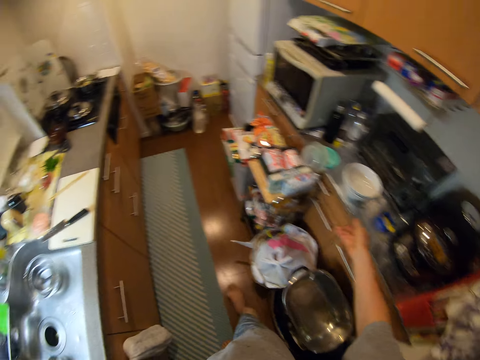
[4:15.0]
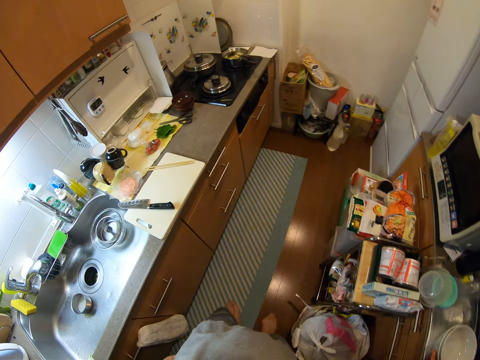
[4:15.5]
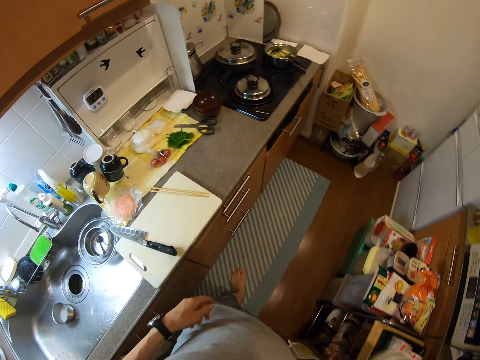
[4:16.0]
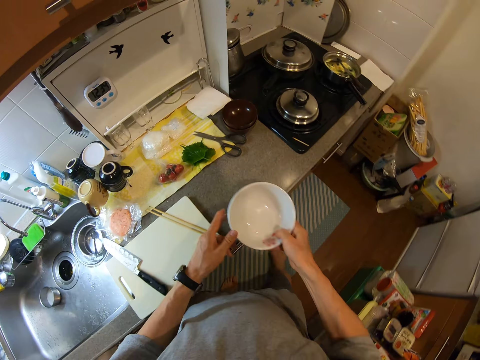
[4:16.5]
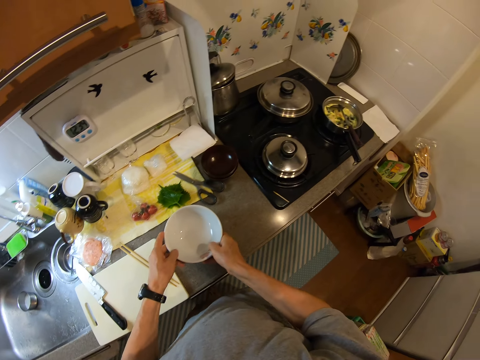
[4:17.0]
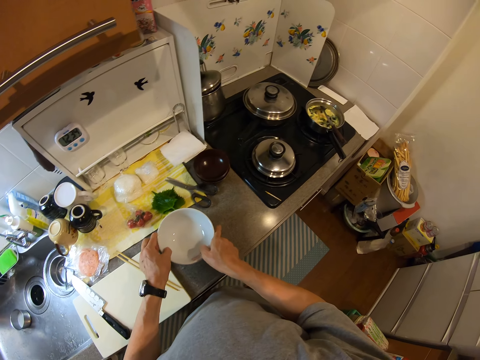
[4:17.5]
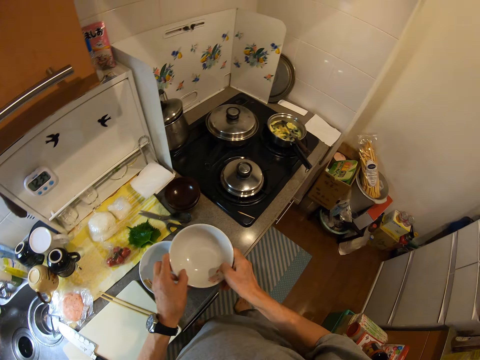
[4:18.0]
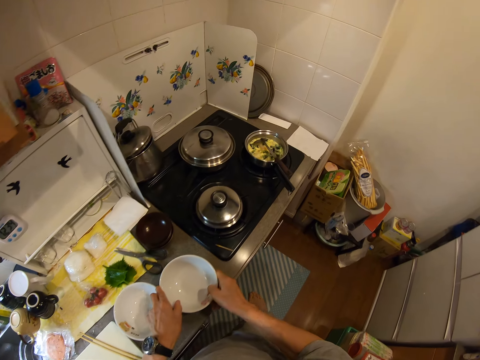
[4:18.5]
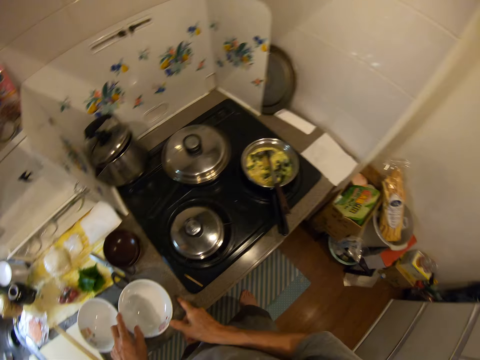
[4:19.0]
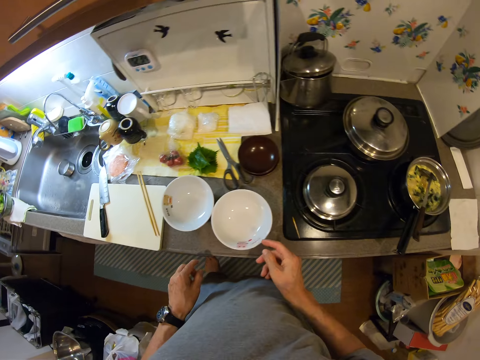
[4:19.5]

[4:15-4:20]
The camera wearer takes a bowl. They walk around a kitchen. They drop the bowls on the counter. They separate the bowls. They drop the bowl on the counter.

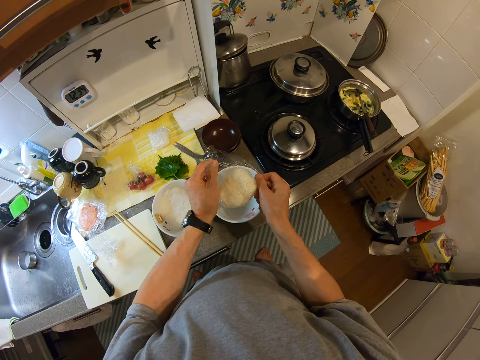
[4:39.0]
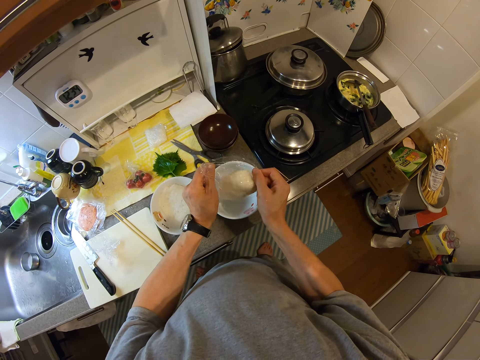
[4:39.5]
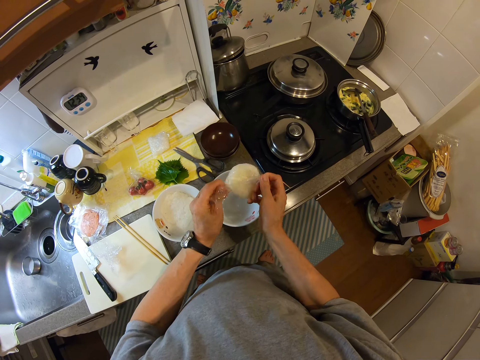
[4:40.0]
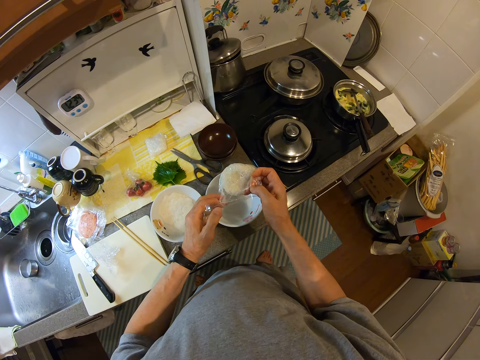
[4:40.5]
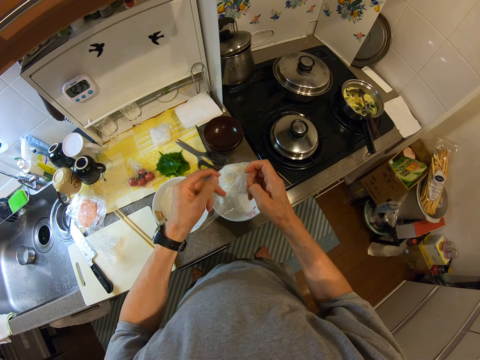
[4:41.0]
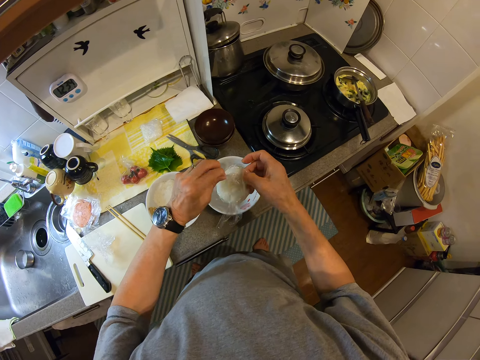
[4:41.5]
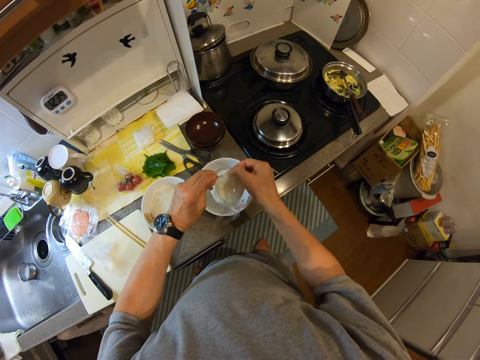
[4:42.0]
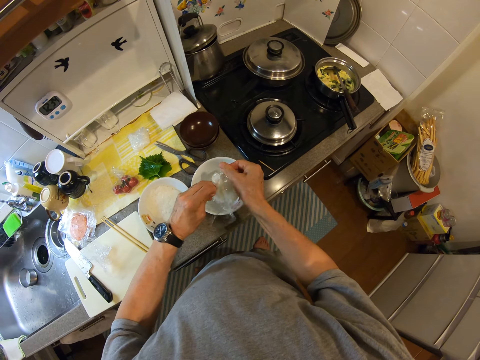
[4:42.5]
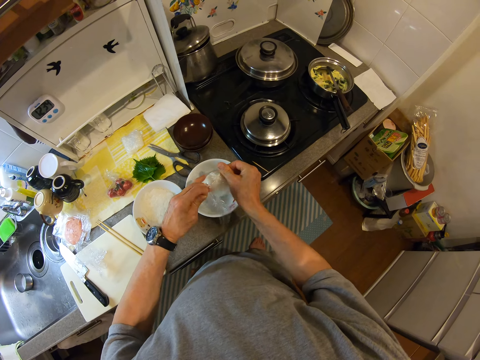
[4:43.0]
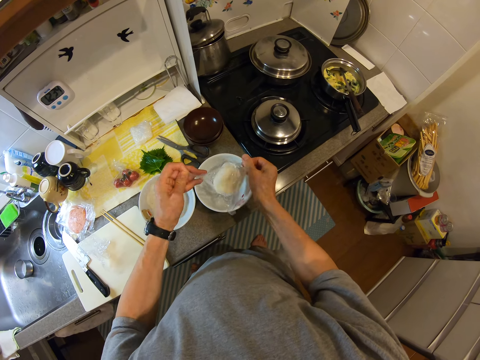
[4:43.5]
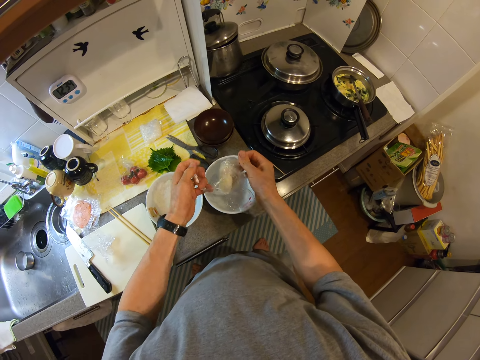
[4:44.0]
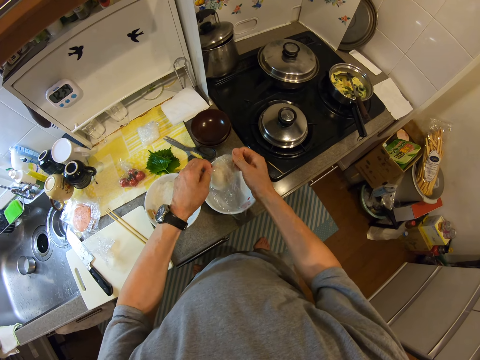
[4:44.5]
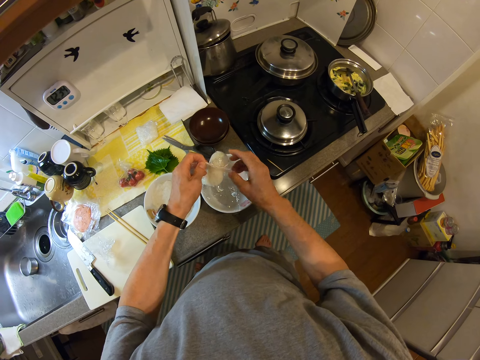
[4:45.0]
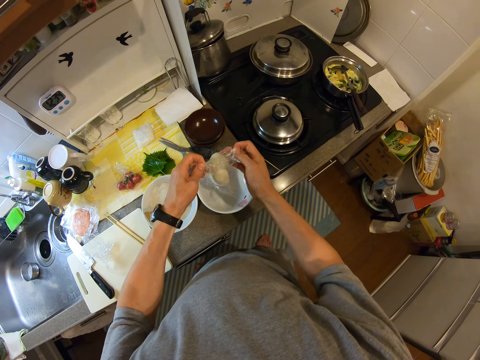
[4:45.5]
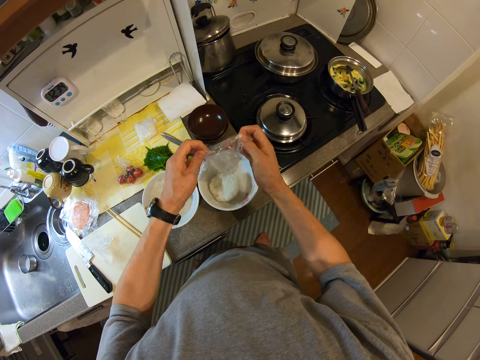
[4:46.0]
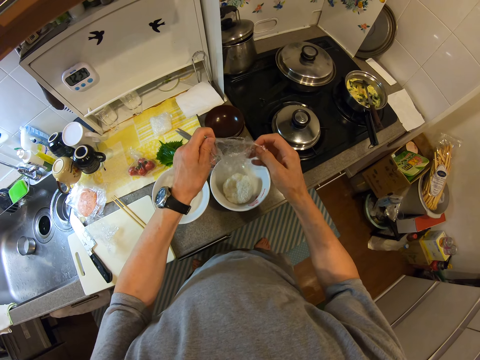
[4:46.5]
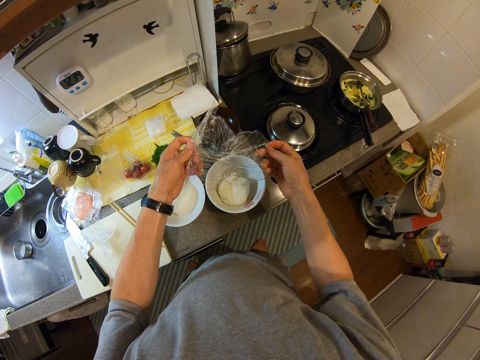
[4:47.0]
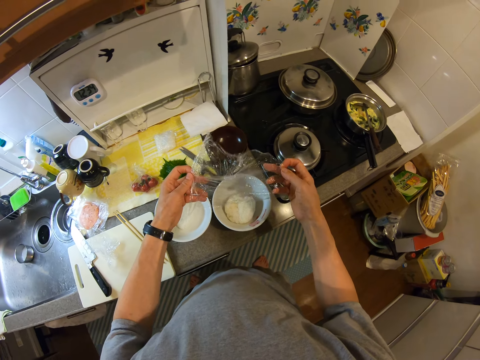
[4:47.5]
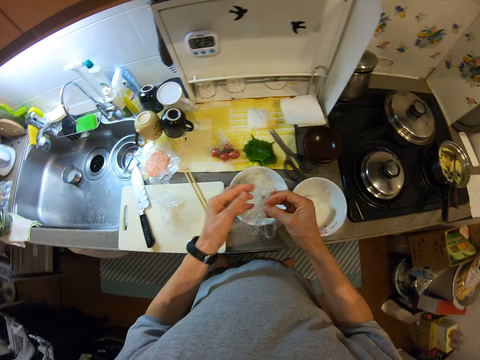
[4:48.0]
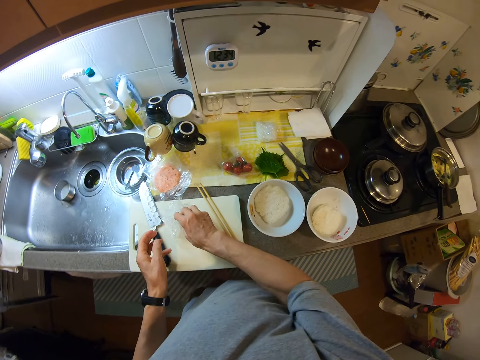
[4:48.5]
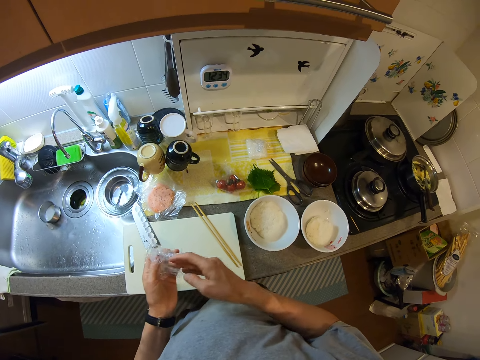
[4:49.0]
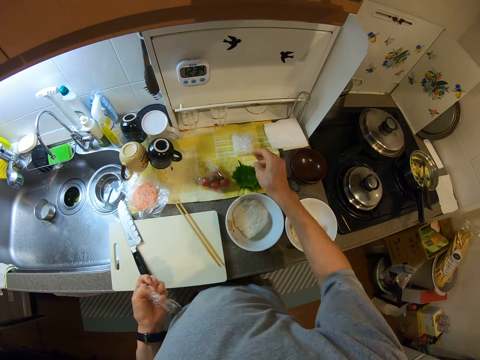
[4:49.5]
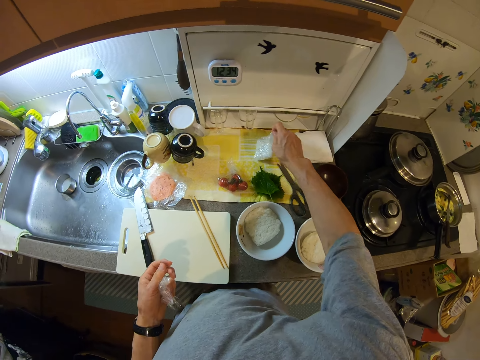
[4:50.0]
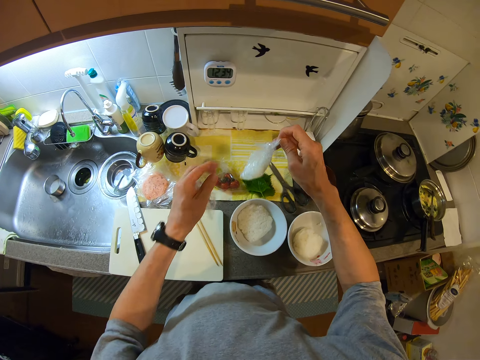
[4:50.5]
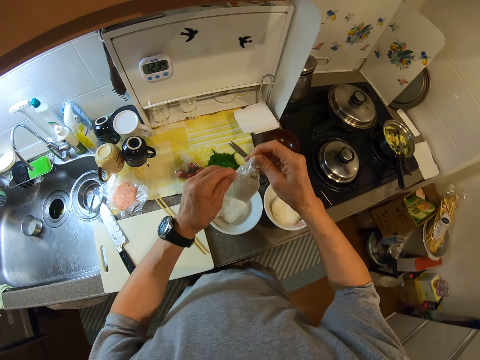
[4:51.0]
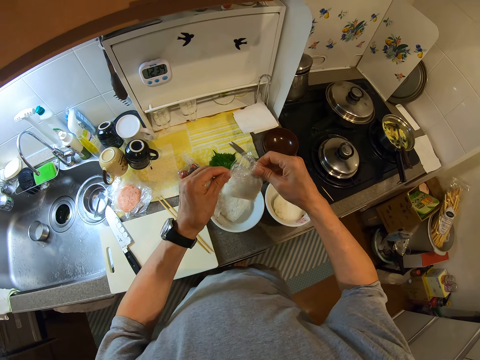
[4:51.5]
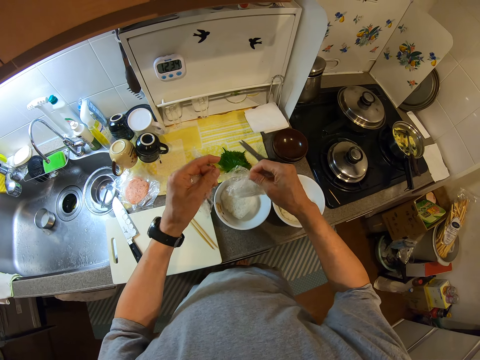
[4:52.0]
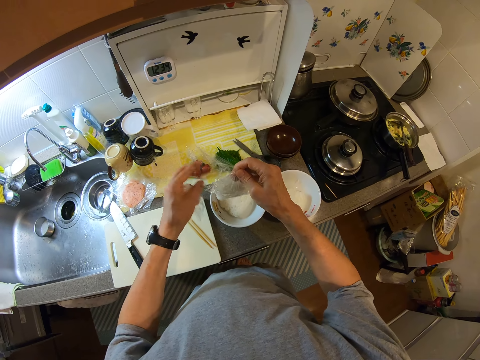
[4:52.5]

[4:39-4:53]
The camera wearer tears cling film. They put ugali in a plate. They pack up the wrappings. They place the plastic paper package in a chopping board. They squeeze the wrappings together. They pick up another piece of ugali in a wrapping. They unwrap the ugali.

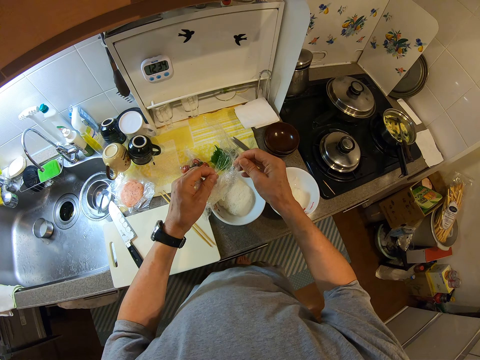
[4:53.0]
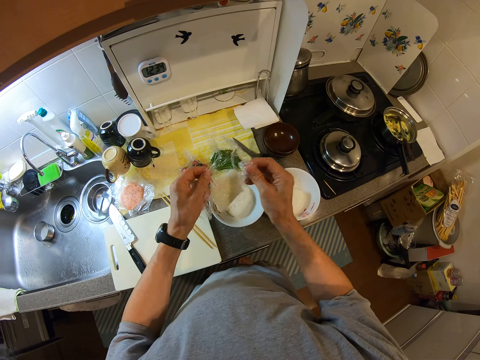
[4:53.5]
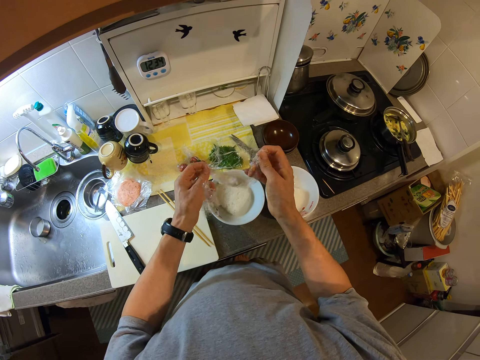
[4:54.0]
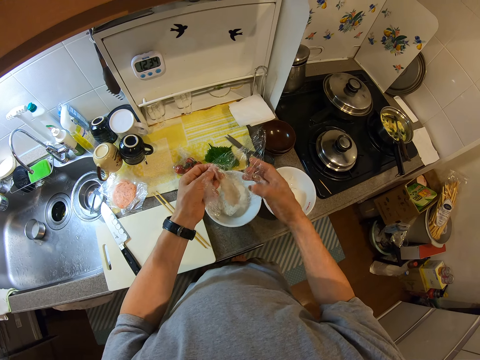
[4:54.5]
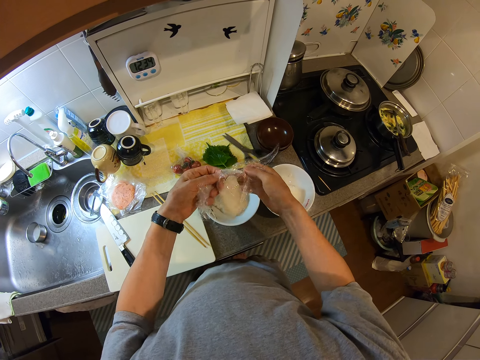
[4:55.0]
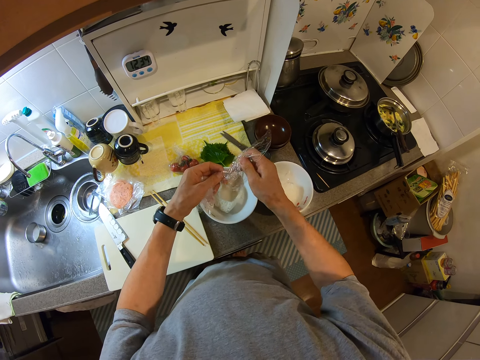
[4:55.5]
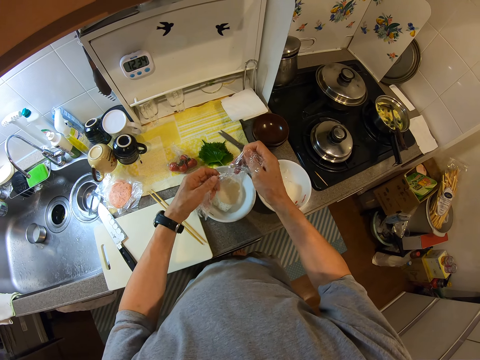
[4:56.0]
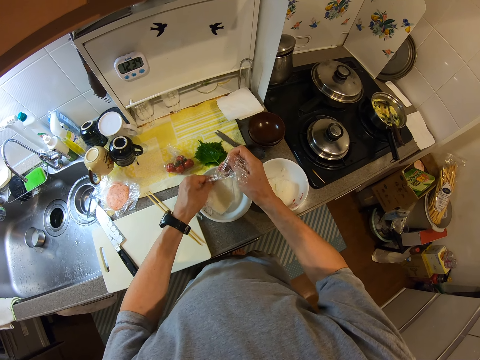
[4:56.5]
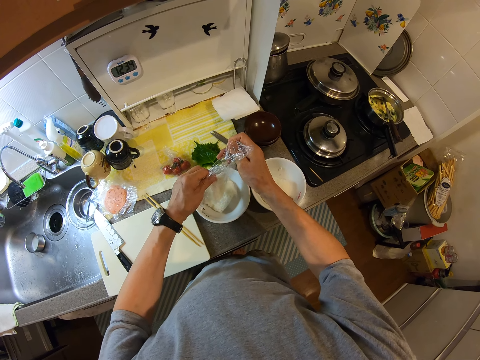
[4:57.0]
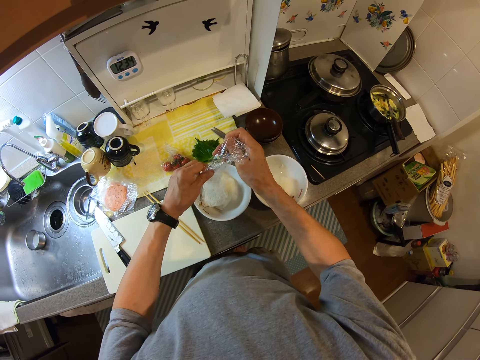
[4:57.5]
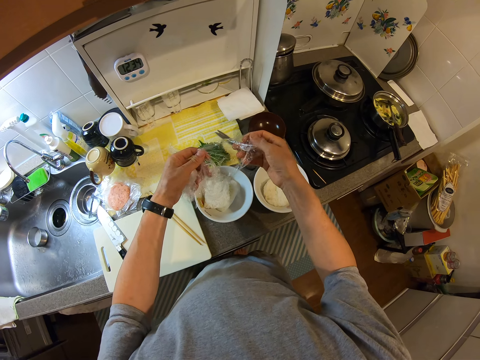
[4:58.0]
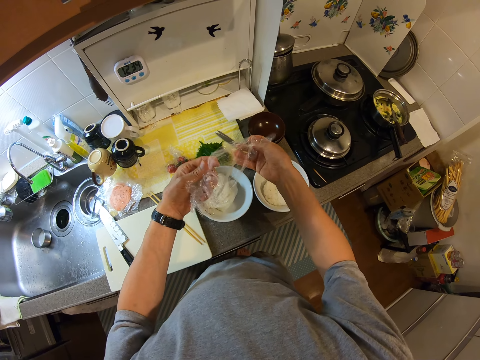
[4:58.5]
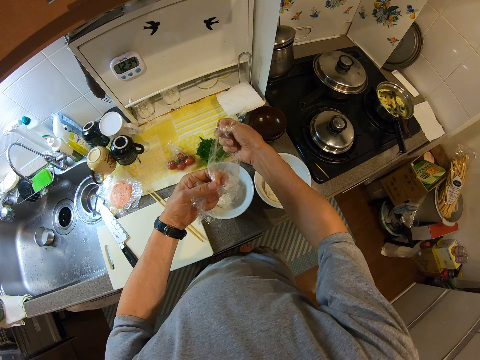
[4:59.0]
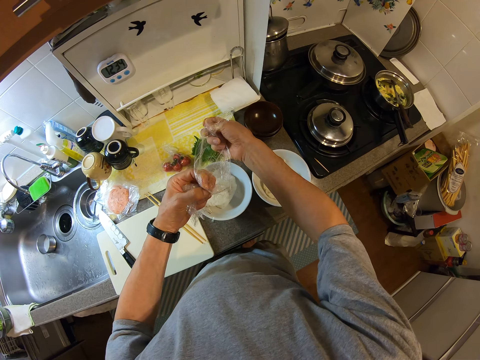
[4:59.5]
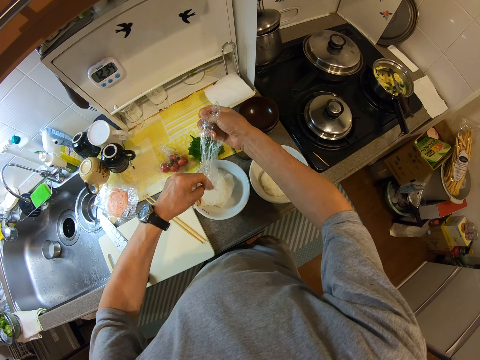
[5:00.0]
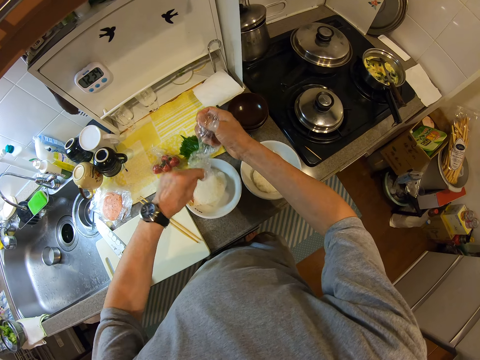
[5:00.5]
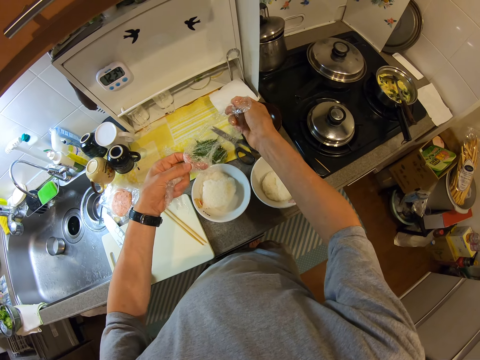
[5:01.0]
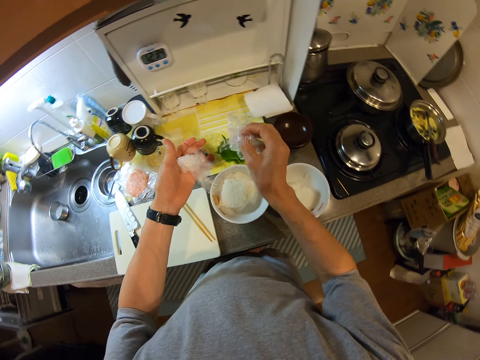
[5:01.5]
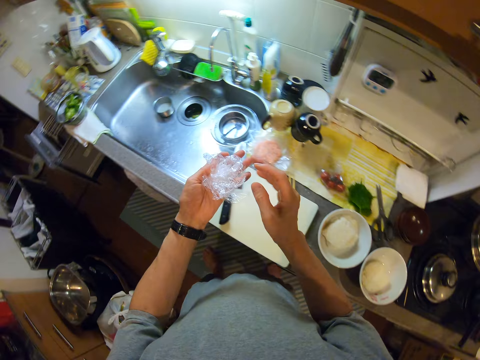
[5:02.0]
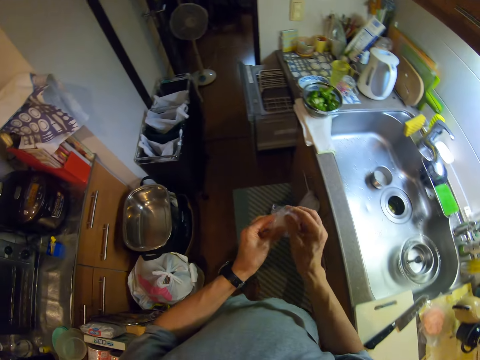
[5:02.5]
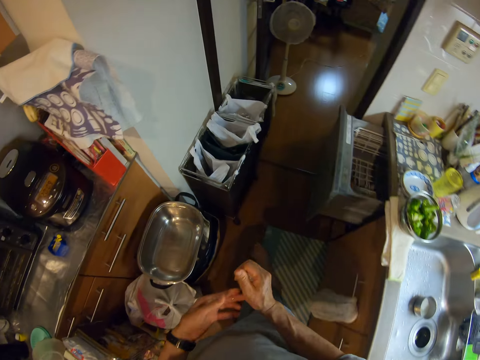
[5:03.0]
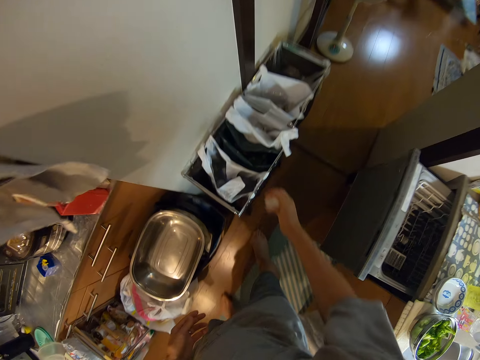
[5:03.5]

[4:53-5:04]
The camera wearer puts ugali in a plate. They squeeze the wrappings together.
